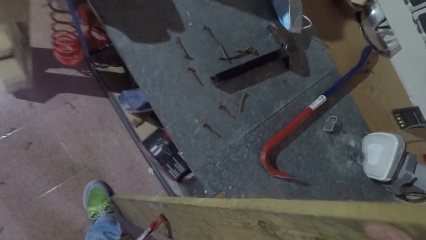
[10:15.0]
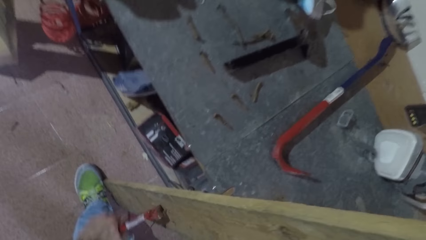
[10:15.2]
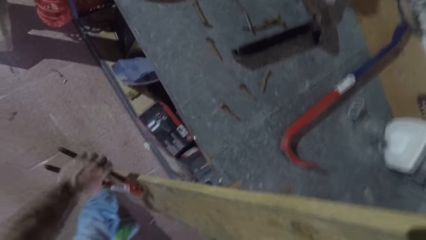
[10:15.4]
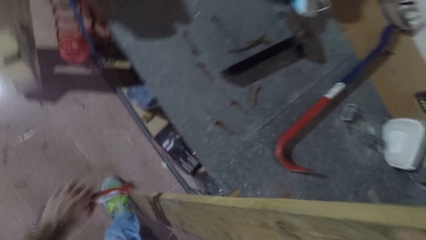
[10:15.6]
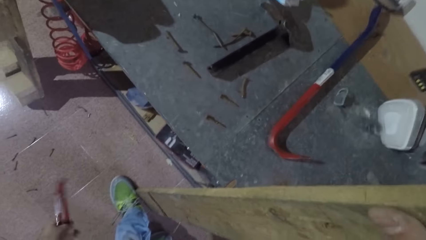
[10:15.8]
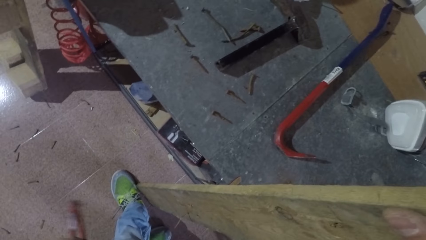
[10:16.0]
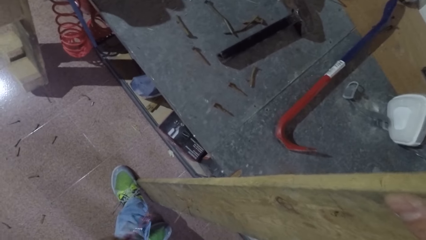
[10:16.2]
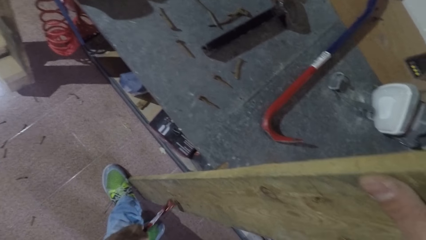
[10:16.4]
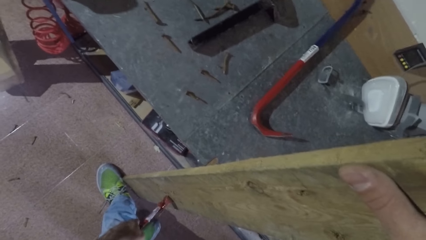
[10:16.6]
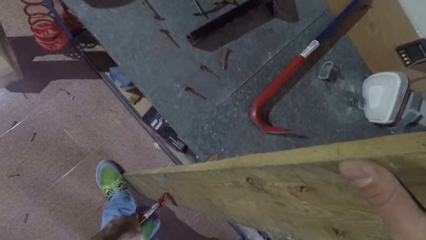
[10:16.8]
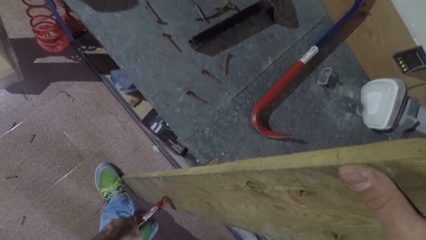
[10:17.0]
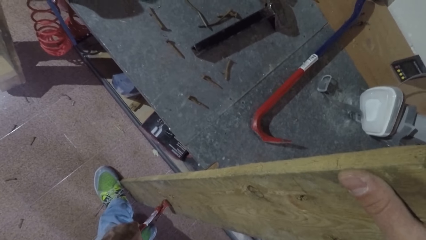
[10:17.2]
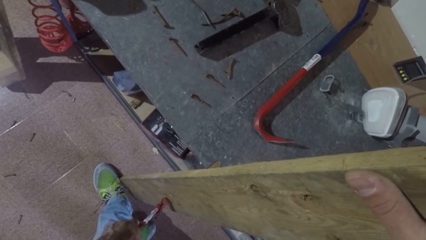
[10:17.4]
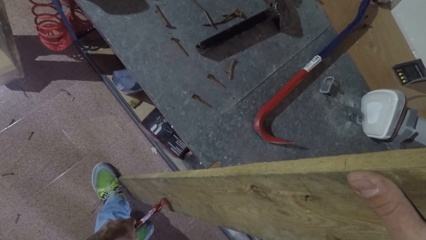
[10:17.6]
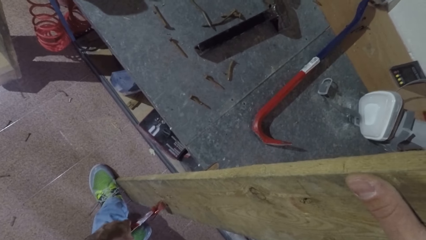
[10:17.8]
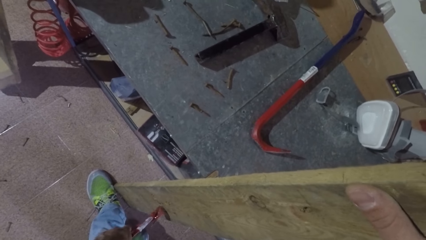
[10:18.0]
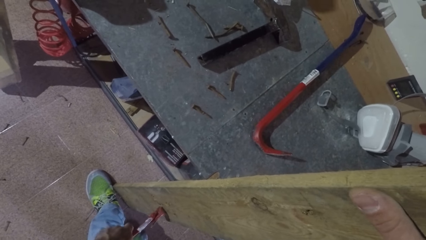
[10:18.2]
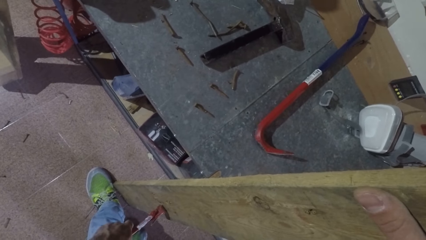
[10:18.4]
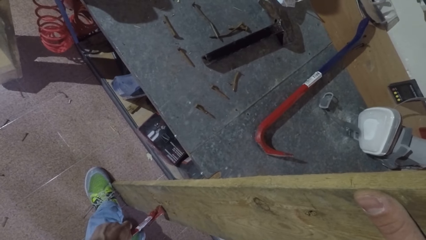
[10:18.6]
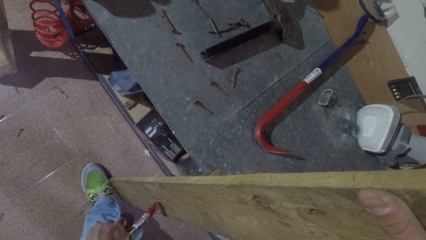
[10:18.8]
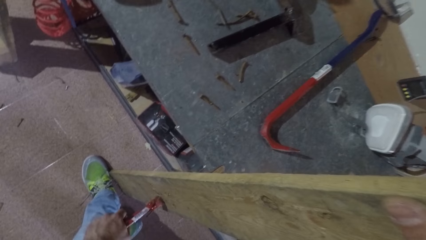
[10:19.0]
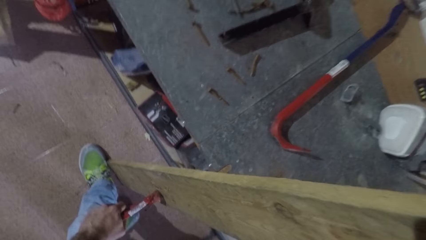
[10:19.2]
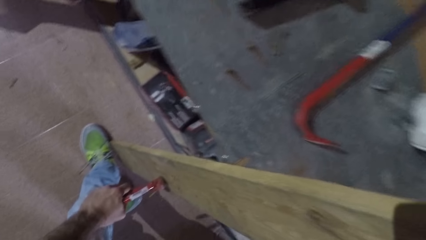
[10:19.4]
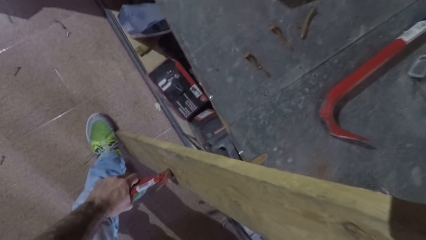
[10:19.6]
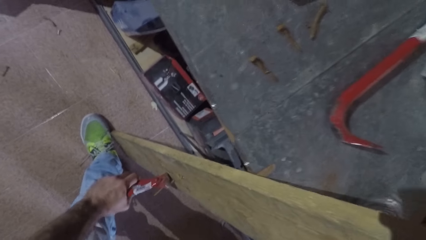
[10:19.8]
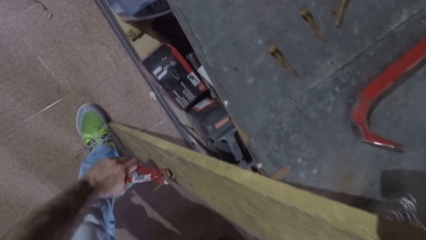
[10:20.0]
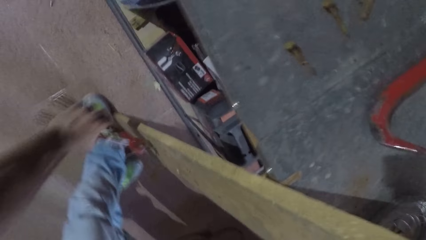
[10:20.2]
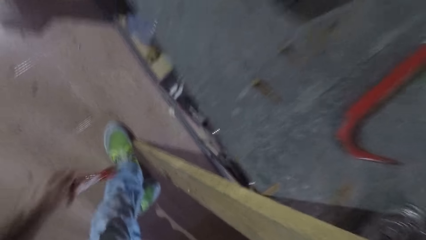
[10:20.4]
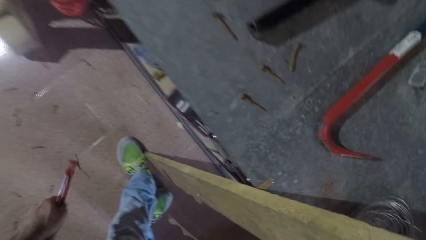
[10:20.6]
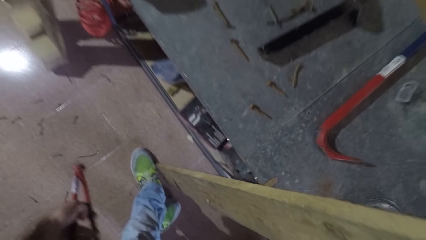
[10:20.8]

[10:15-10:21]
The camera wearer stops pulling the nail. They drop the nail on the ground. They pull a nail with the nail puller pliers from the wood. They bend downwards. They stop pulling the nail.

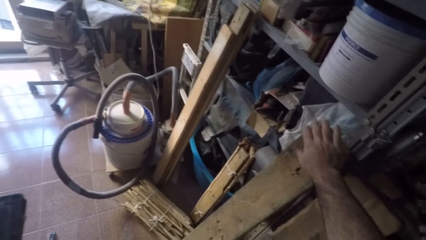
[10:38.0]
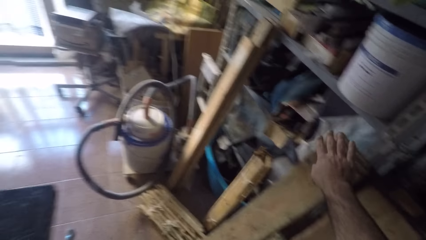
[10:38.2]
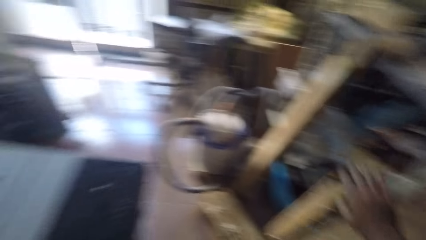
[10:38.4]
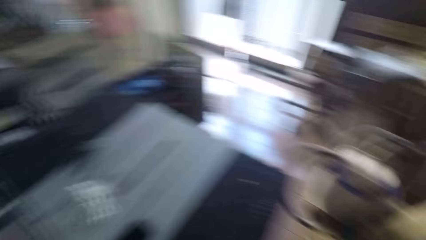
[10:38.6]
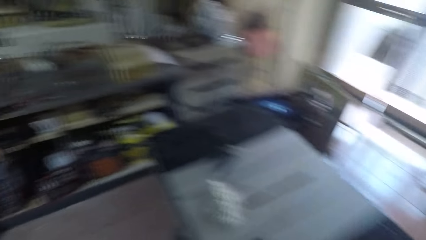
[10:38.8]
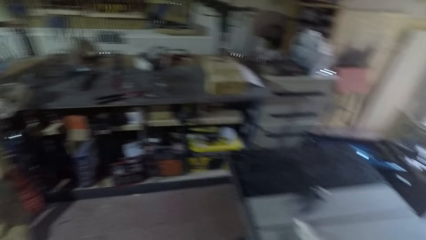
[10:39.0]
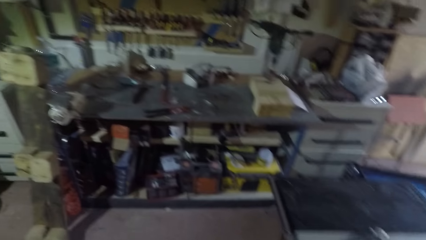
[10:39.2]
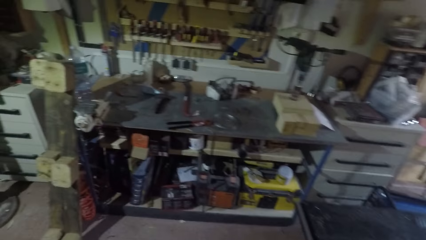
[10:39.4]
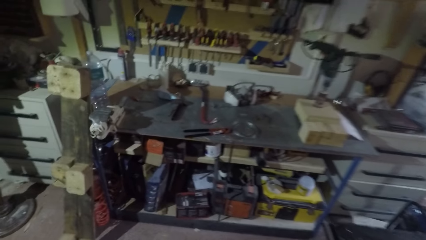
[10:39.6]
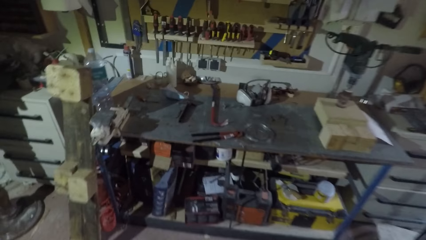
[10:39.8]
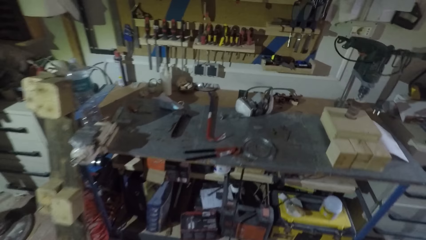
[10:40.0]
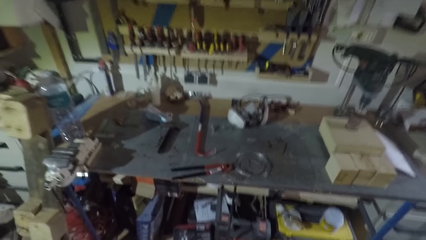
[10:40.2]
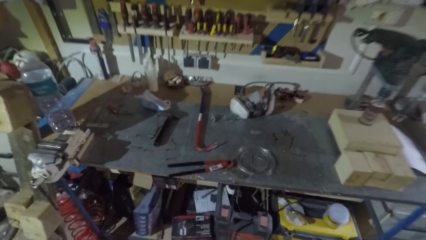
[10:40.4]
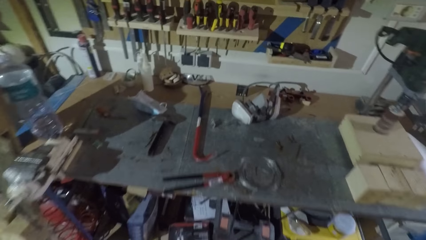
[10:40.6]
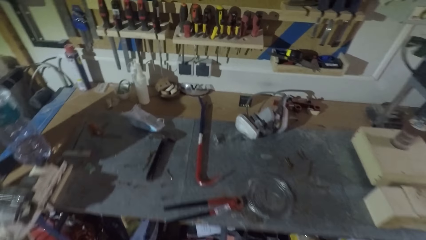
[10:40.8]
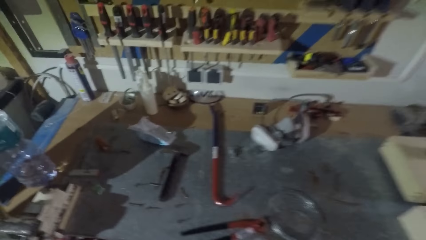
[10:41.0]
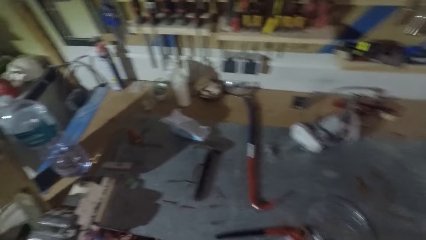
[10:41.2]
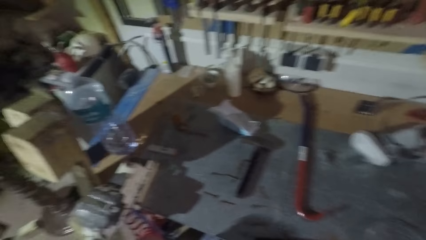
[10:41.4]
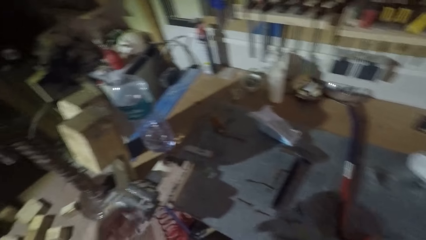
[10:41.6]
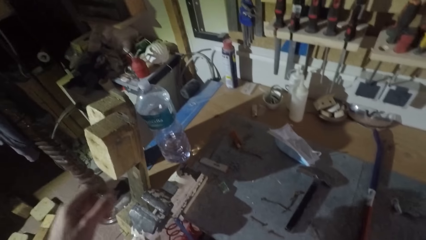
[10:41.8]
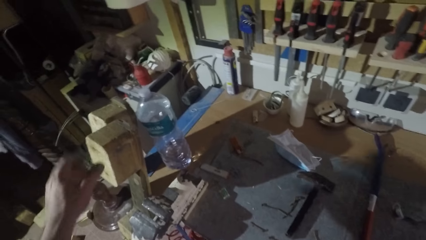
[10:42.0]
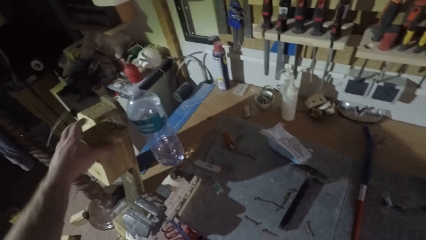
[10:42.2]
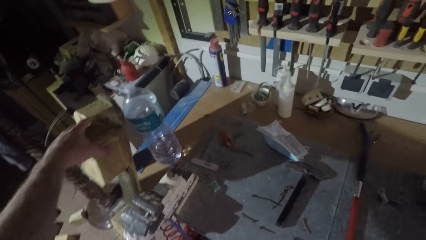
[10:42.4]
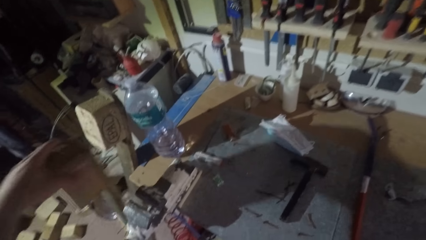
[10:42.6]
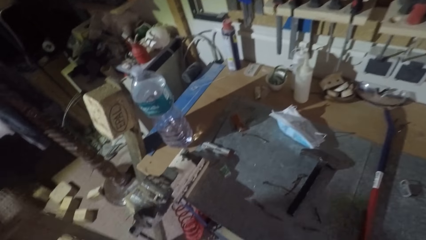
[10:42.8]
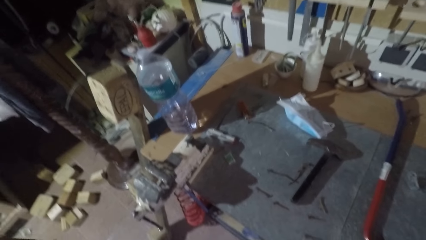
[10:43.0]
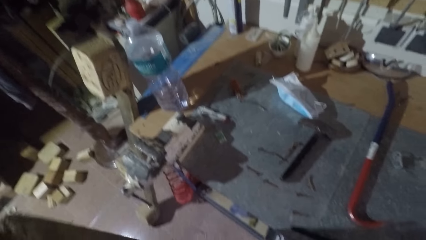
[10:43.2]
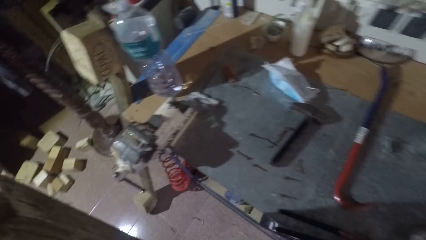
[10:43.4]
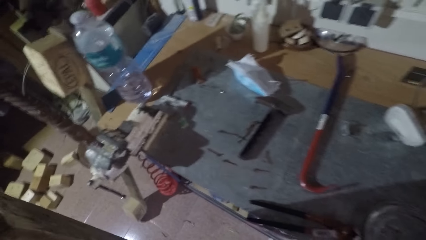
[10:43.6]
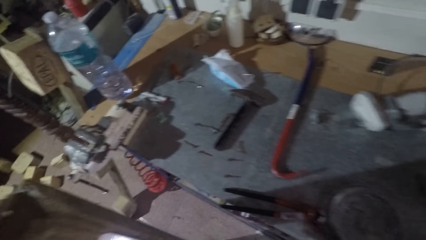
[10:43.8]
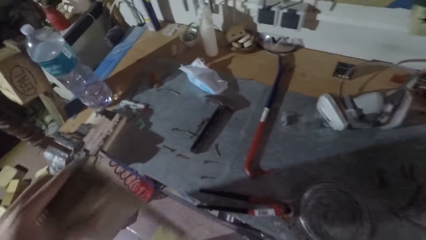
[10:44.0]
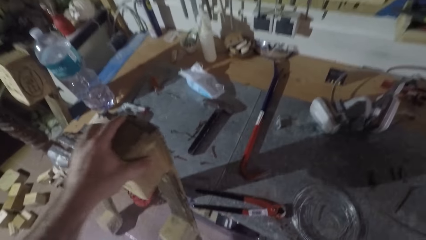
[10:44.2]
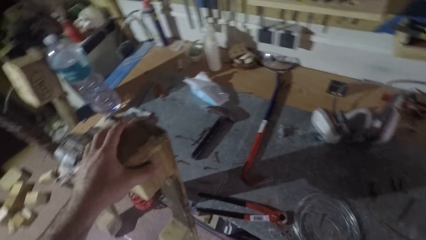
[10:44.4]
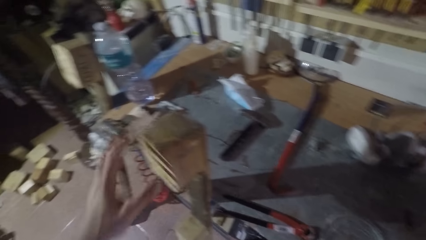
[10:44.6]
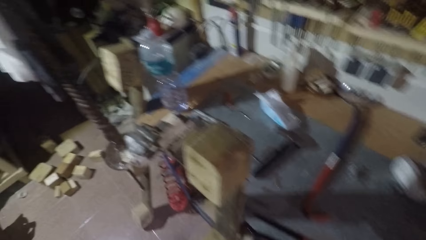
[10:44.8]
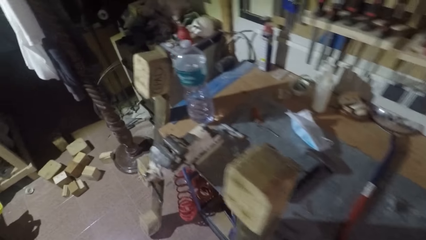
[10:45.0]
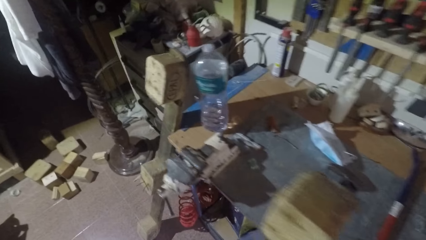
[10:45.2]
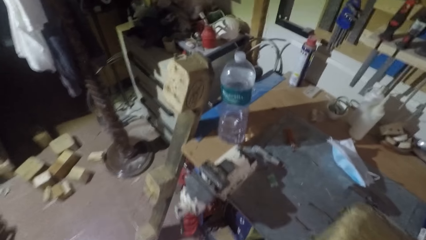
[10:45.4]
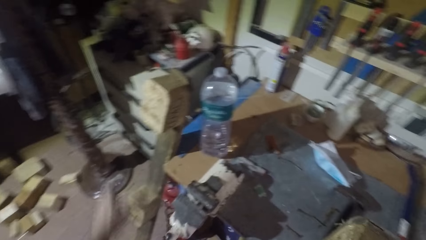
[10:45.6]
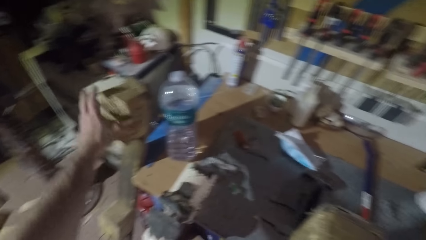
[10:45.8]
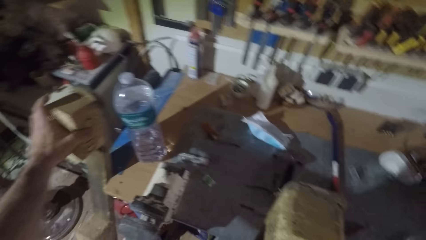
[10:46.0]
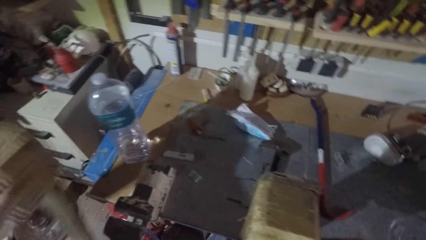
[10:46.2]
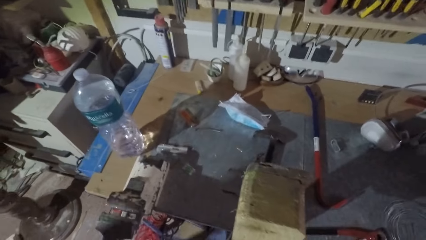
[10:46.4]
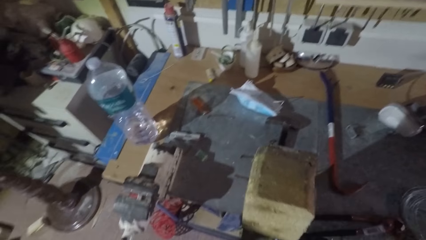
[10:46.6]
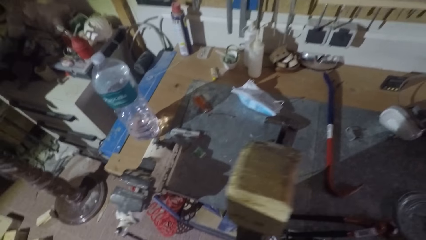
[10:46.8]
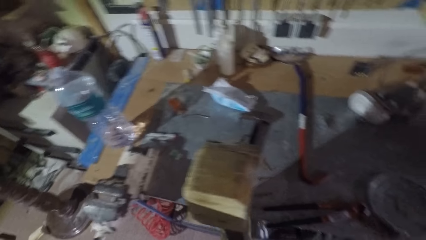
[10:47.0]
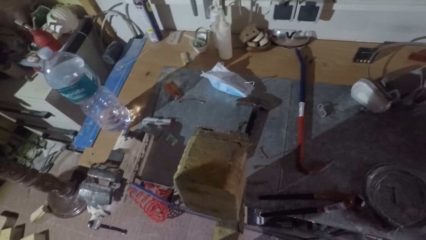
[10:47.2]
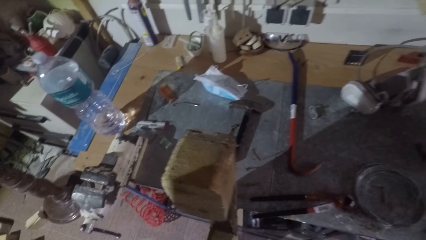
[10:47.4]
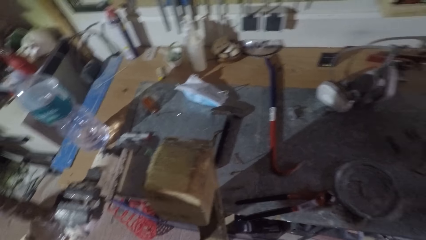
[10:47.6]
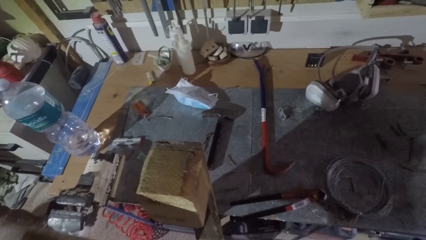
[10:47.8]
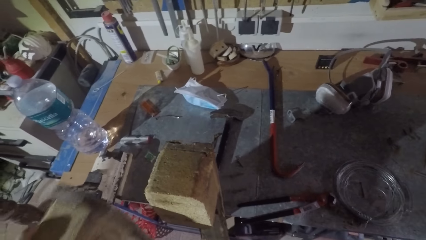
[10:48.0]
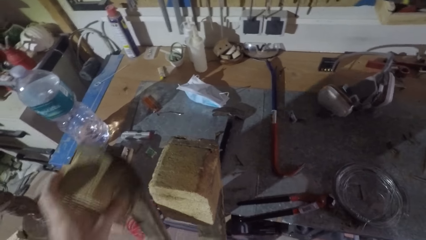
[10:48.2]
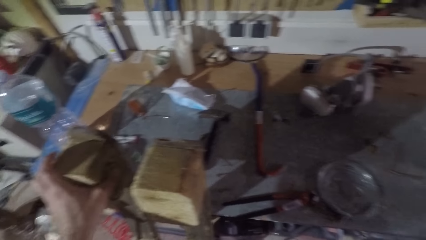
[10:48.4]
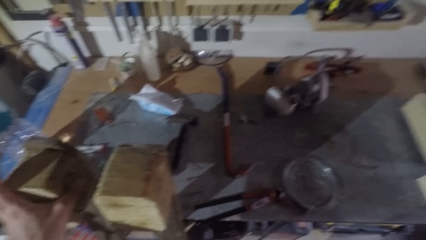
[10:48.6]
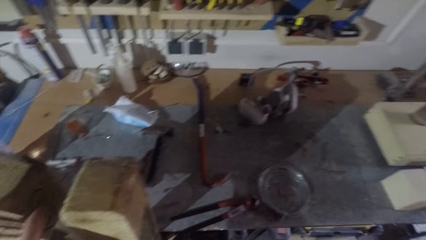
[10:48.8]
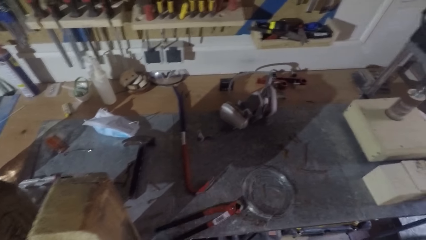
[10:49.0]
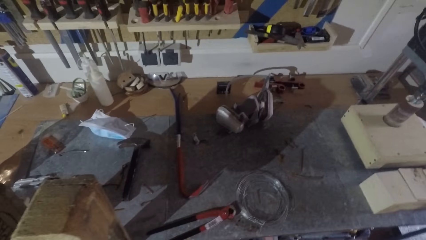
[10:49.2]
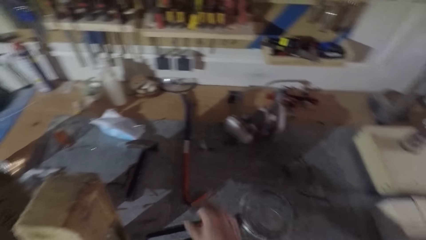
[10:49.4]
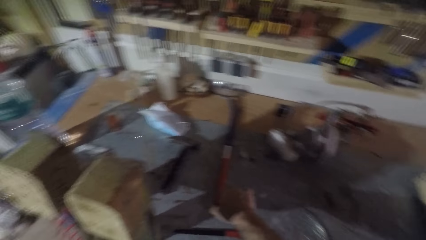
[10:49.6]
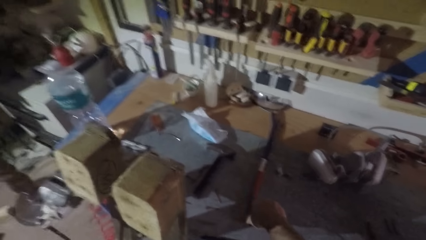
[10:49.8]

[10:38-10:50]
The camera wearer turns around, walks around and turns around. They move a wood from the side of the table to the front of the table. They pick a piece of wood, carry the wood and lean the wood towards the table. They turn around and walk around. They move a wood from the side of the table to the front of the table. They pick a piece of wood, carry the wood and lean the wood towards the table.
